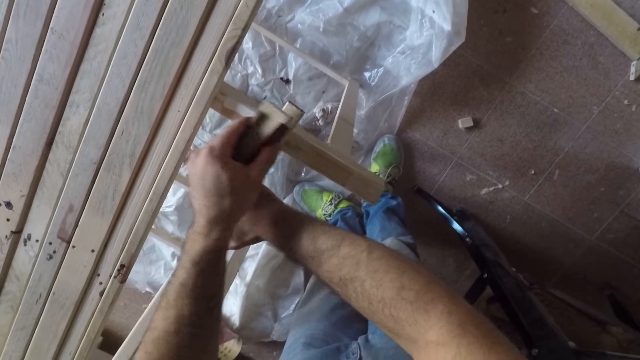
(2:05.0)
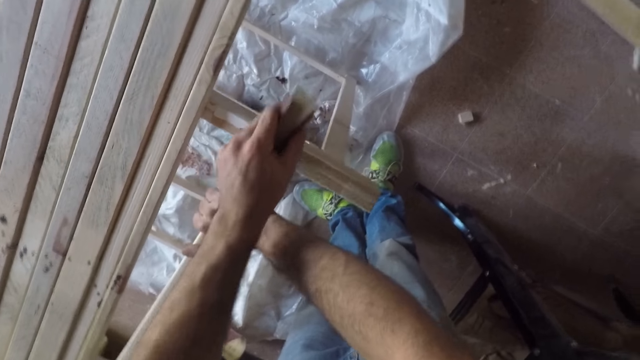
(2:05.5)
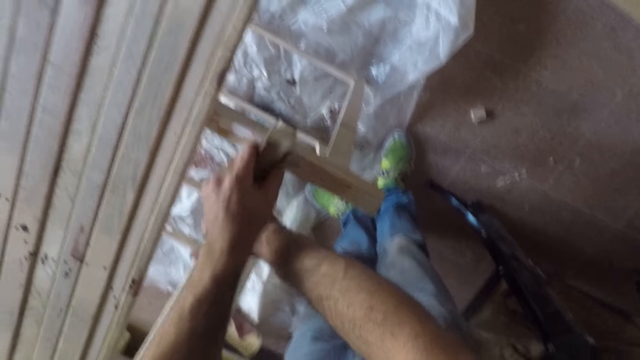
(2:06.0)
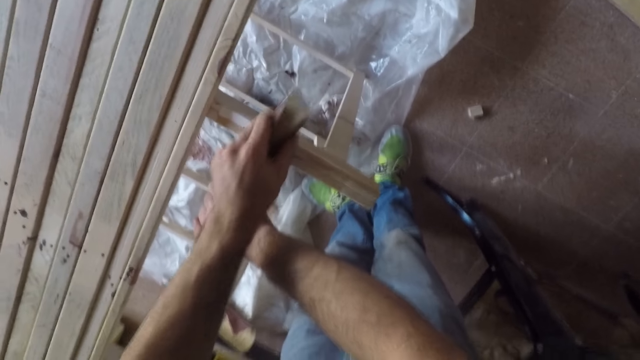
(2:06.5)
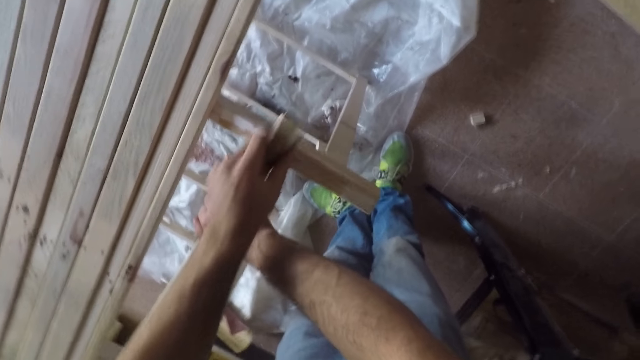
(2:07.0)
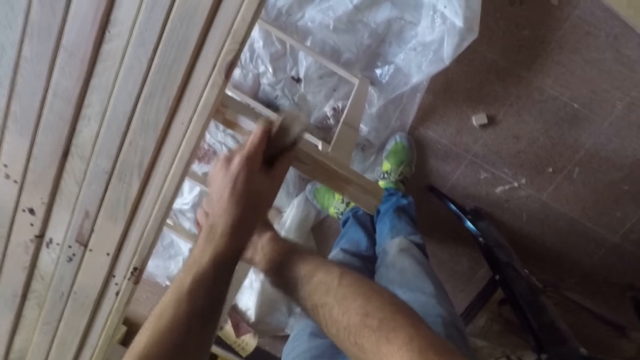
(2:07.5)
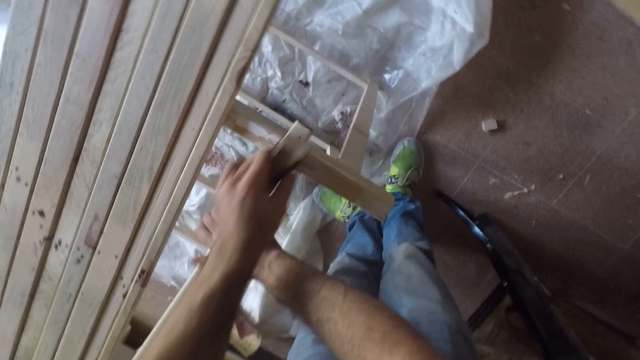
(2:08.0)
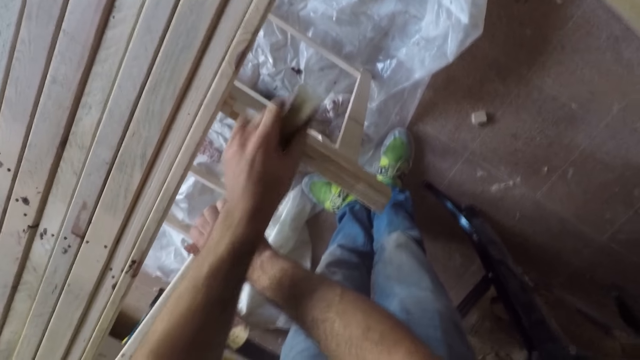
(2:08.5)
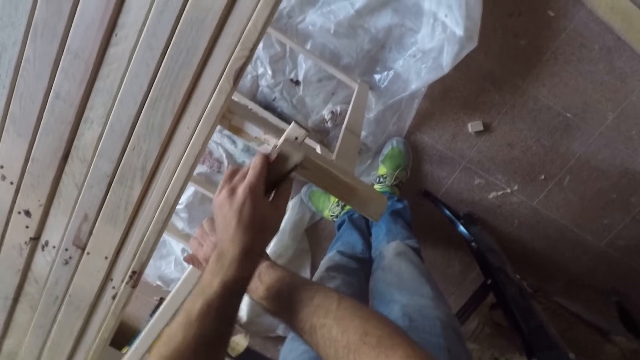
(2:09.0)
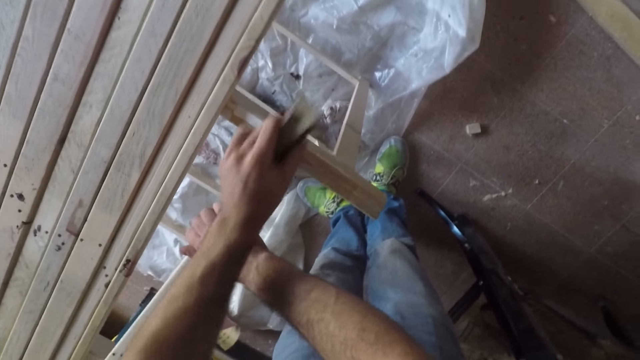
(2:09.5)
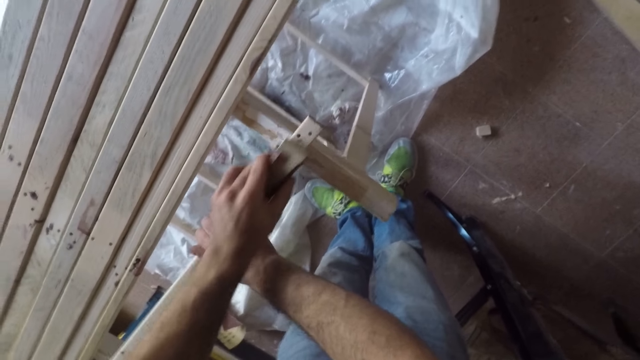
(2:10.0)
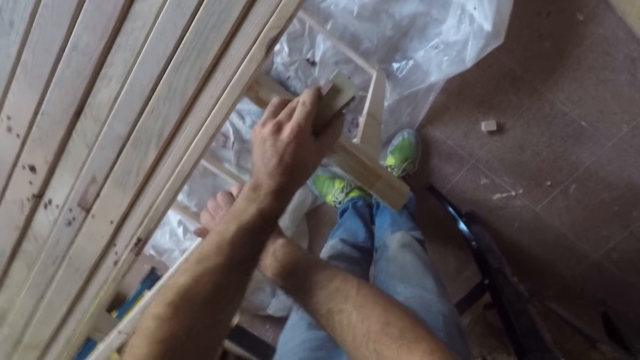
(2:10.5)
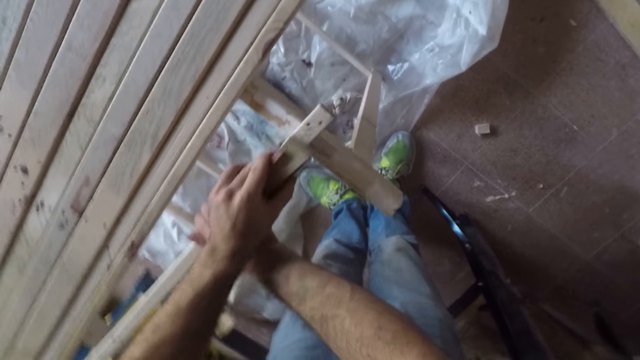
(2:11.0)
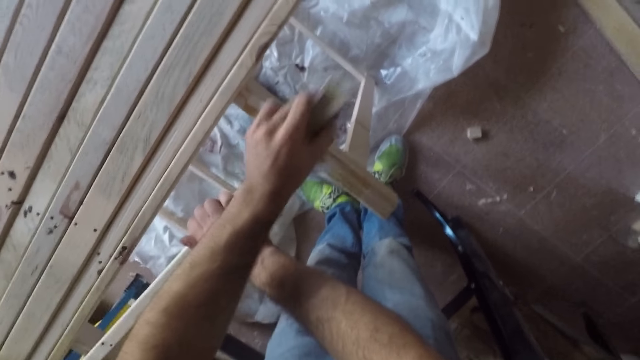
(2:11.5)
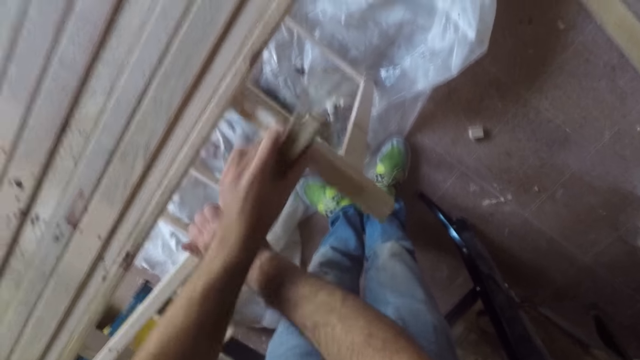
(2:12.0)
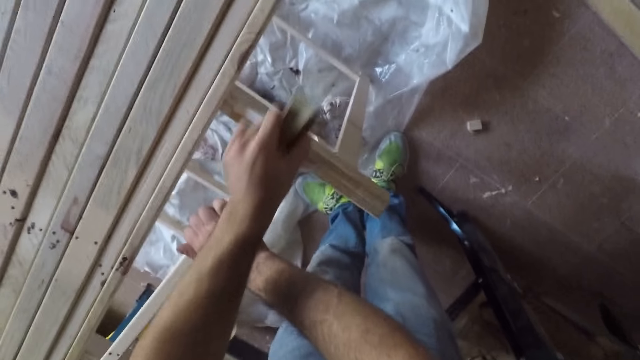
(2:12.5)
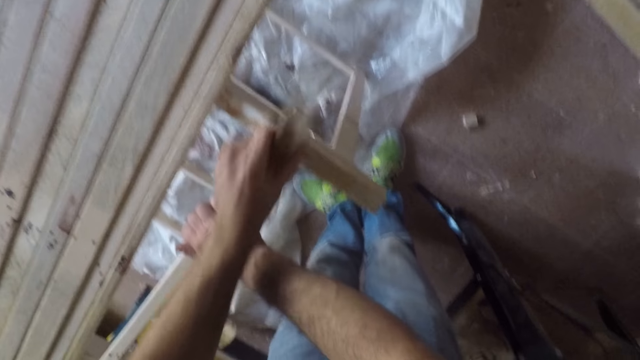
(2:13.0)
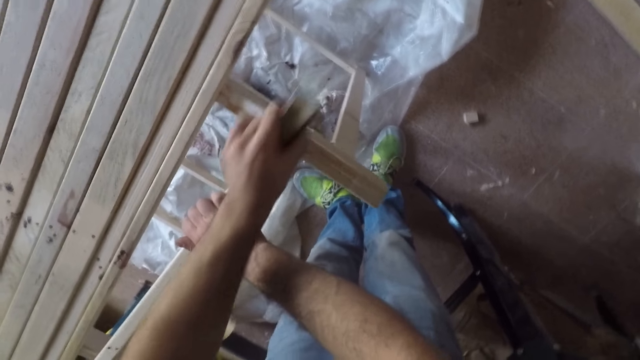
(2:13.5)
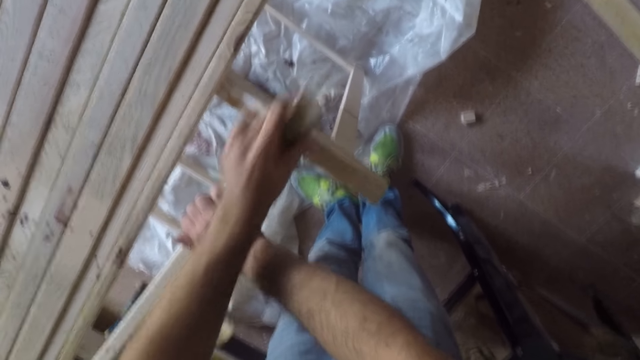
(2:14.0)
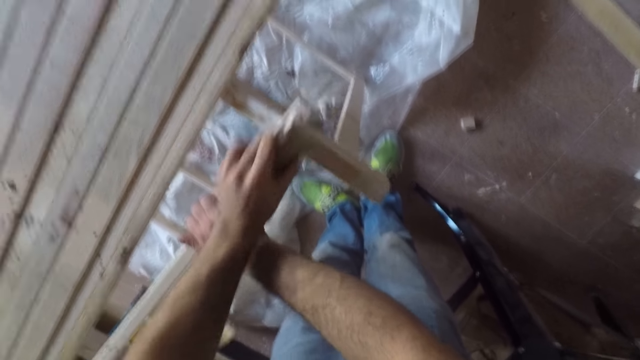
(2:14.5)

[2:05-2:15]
The camera wearer turns the long wooden stick to the front. They scrub a piece of wood with a sandpaper.

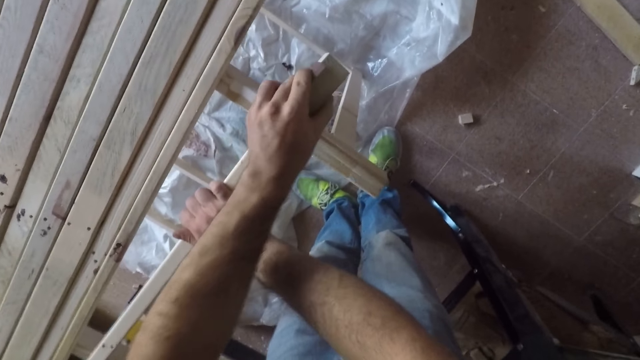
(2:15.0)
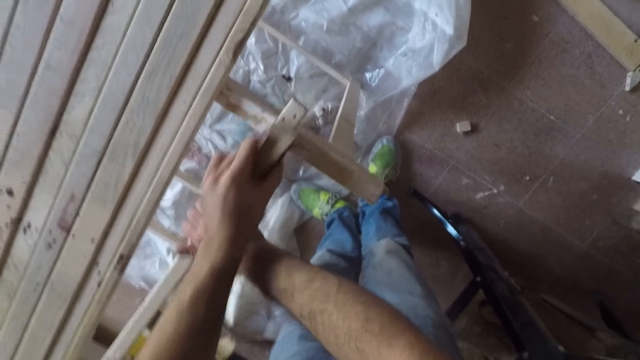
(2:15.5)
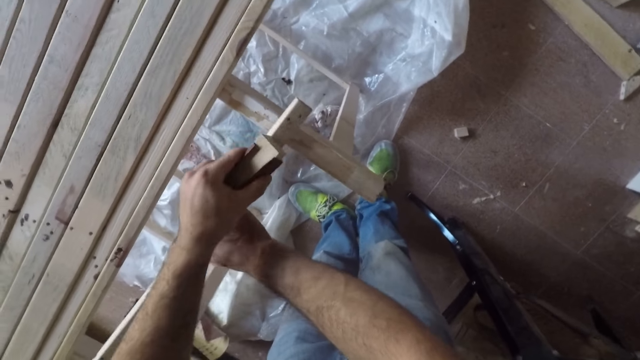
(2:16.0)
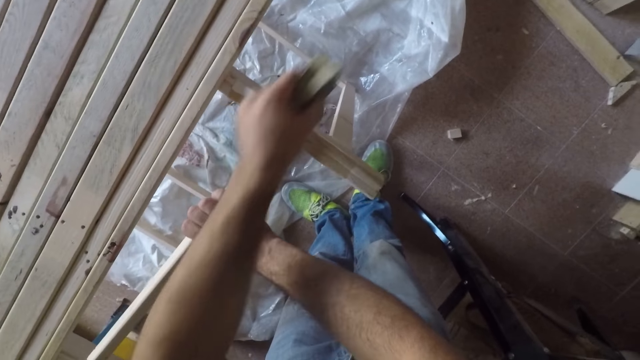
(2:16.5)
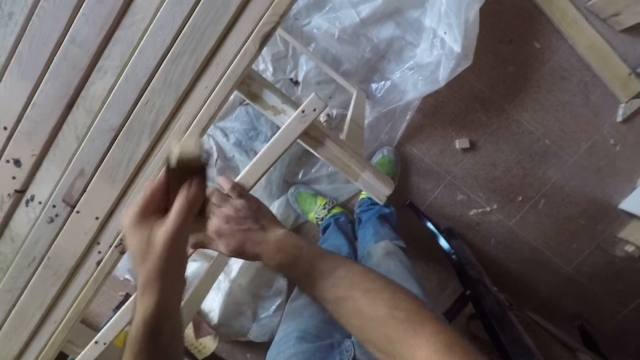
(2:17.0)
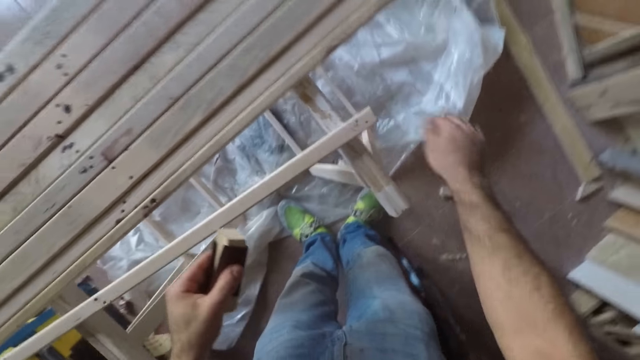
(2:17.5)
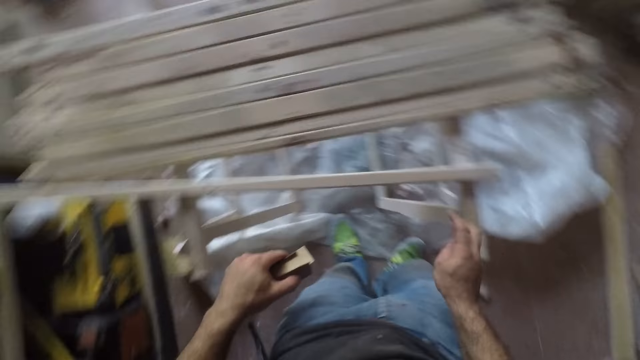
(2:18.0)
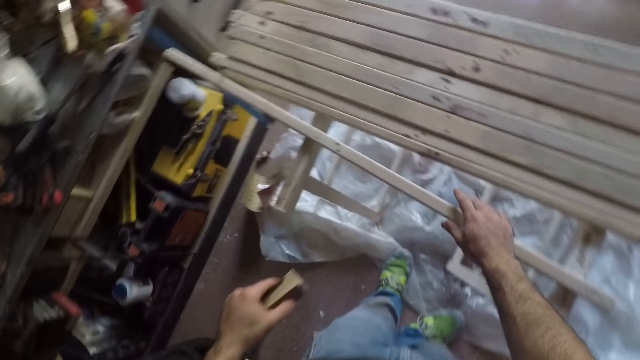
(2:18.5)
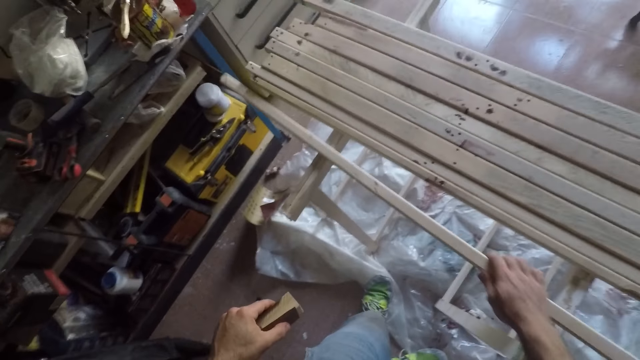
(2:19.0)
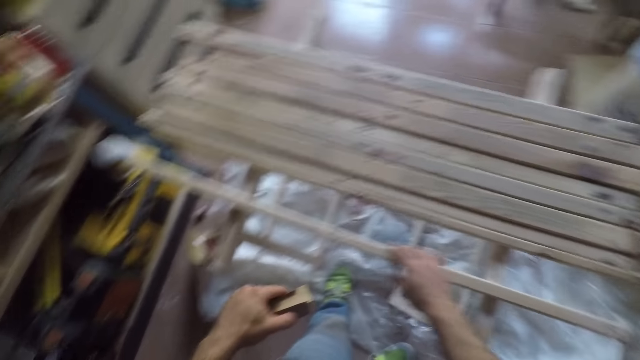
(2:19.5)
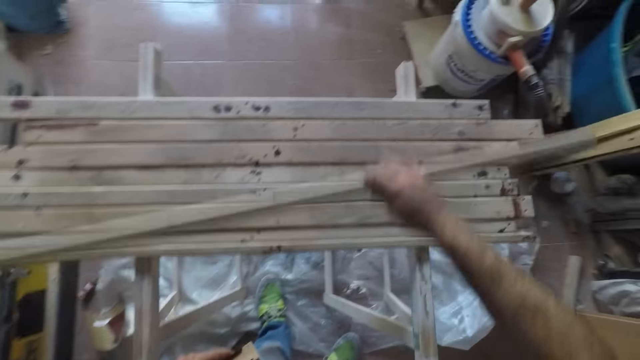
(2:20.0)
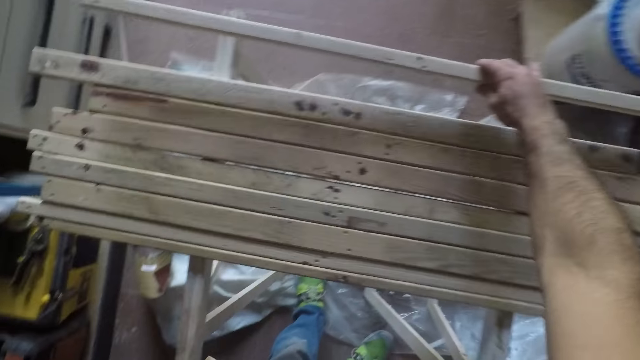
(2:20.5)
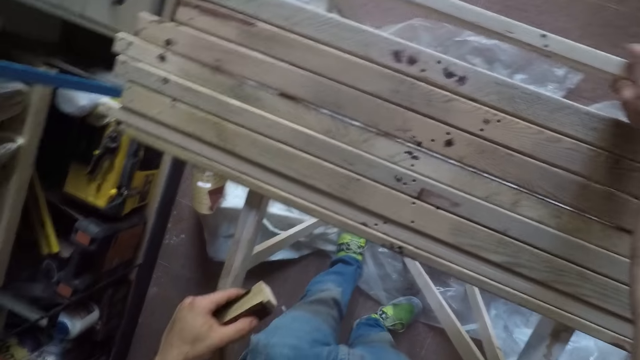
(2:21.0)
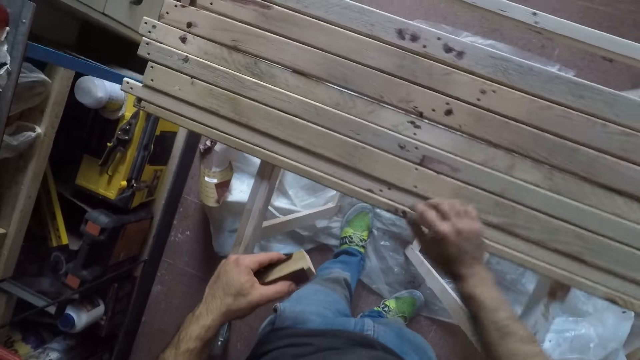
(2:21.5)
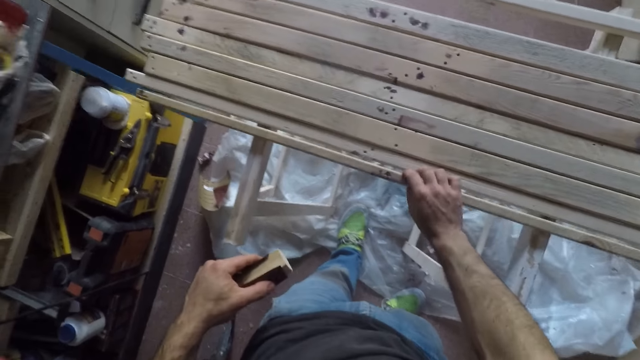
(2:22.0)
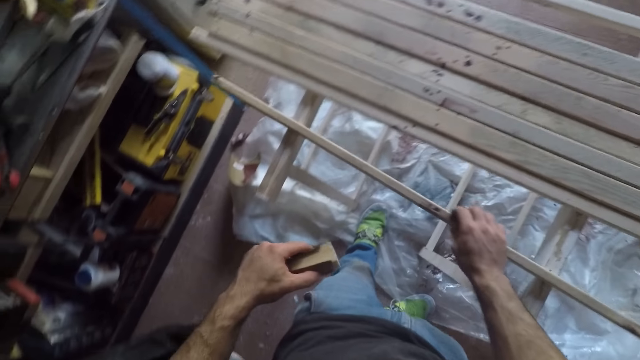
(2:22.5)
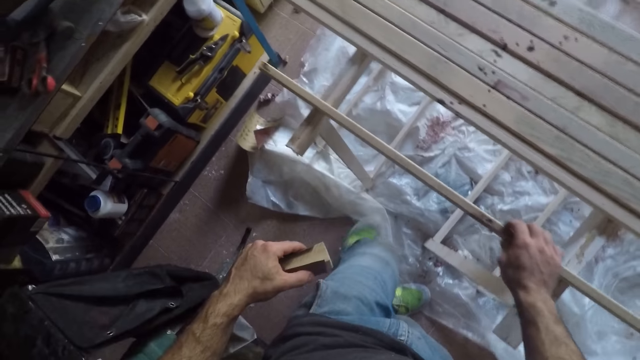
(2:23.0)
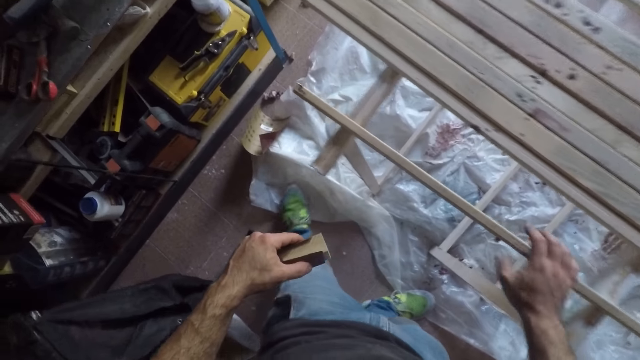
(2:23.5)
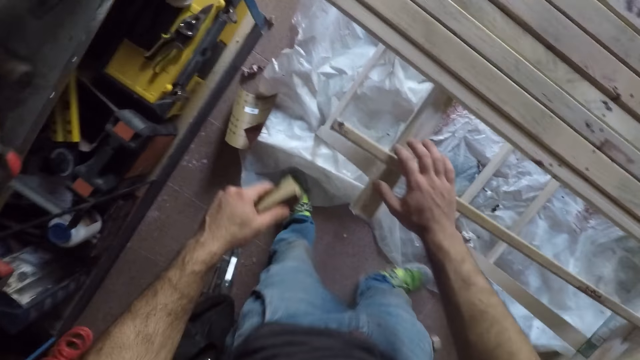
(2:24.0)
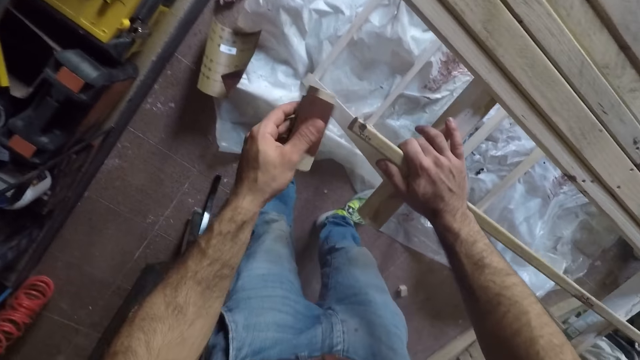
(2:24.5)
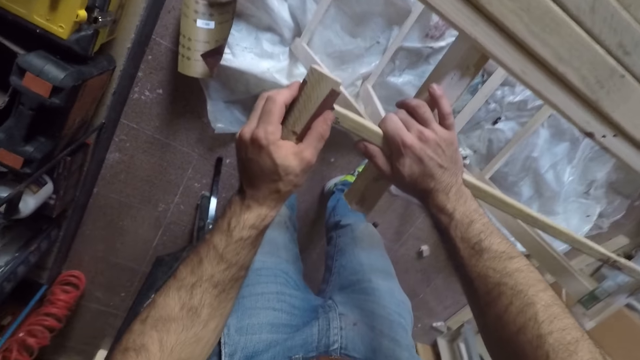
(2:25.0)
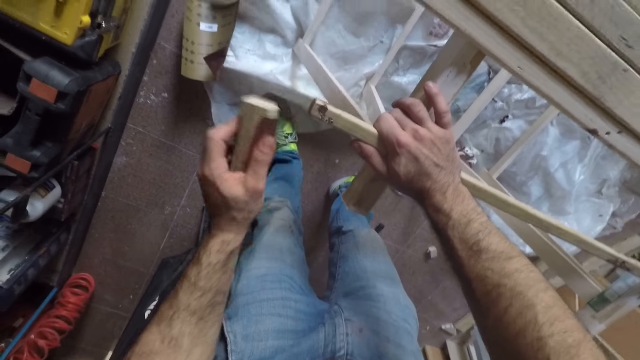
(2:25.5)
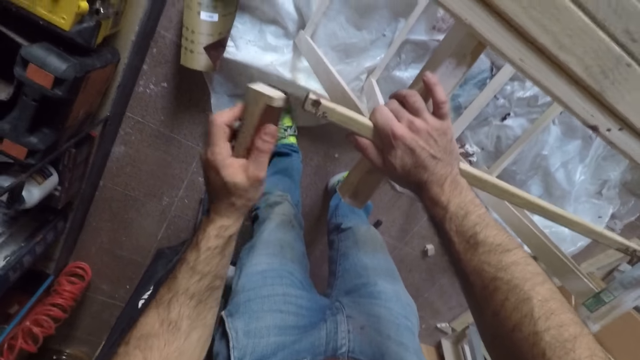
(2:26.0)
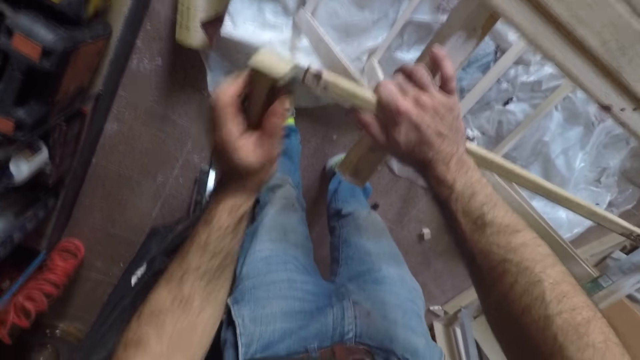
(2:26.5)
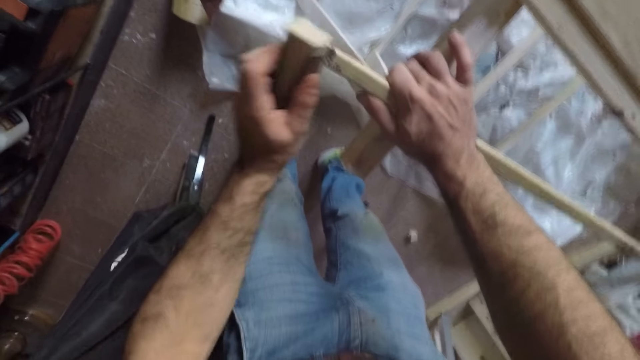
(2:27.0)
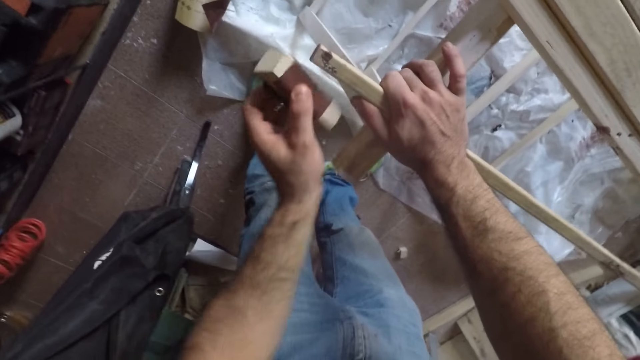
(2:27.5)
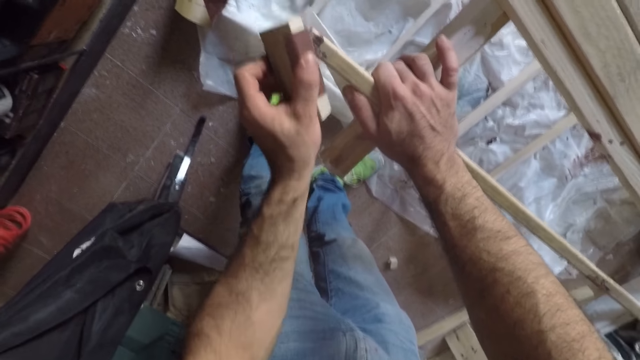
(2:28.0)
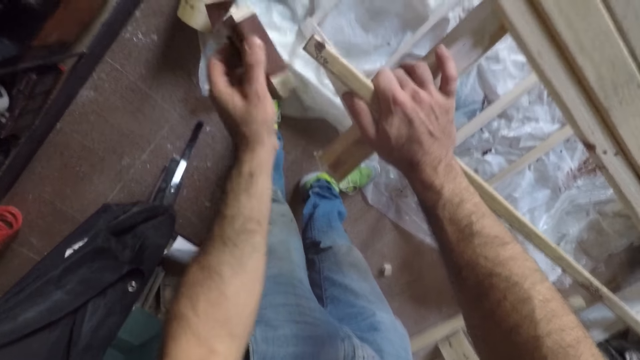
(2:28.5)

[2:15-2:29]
The camera wearer dusts the long wooden stick with his right hand. He looks over a piece of wood. He moves the long wooden stick to the right with his right hand. He turns around the room. He moves the long wooden stick to the back of the pile of long wooden sticks. He brings another long wooden stick closer to him with his right hand and moves the long wooden stick to the right with his right hand. He picks another piece of wood. He files the long wooden stick with the sandpaper. He moves around the room.
